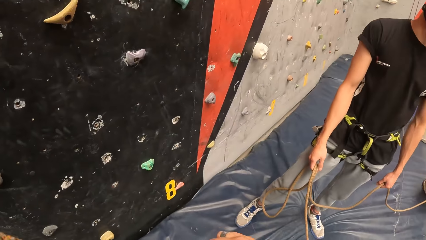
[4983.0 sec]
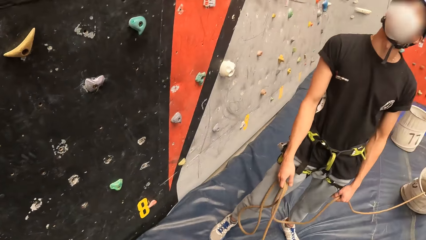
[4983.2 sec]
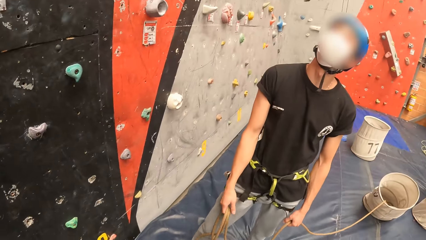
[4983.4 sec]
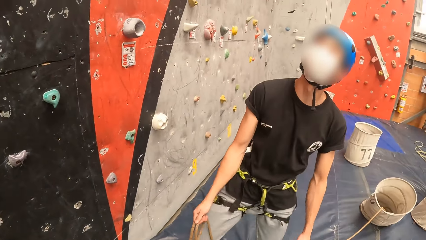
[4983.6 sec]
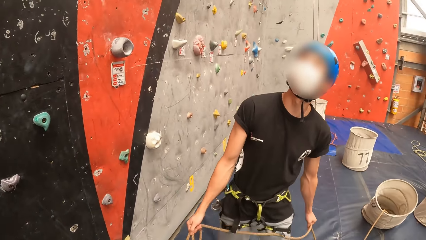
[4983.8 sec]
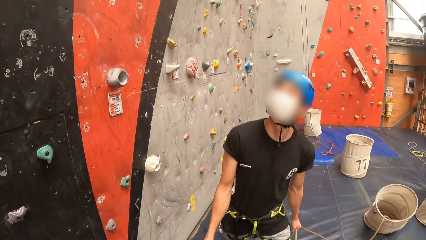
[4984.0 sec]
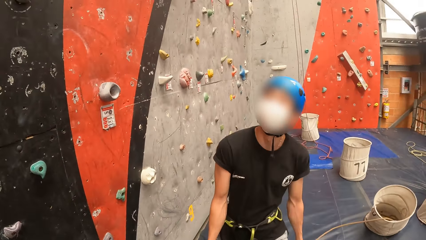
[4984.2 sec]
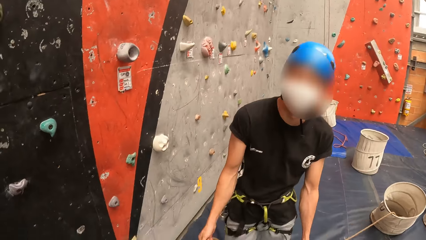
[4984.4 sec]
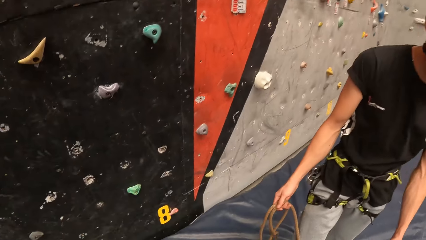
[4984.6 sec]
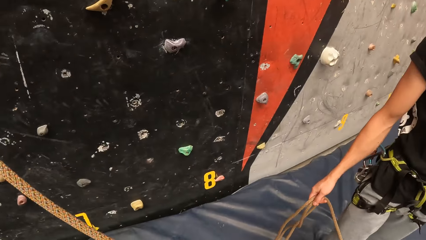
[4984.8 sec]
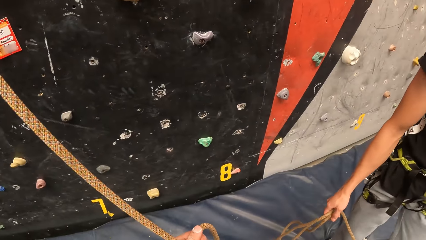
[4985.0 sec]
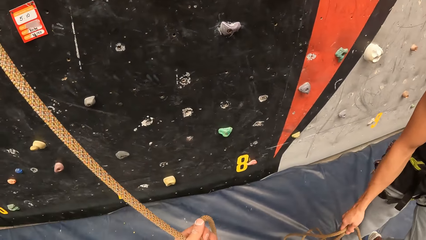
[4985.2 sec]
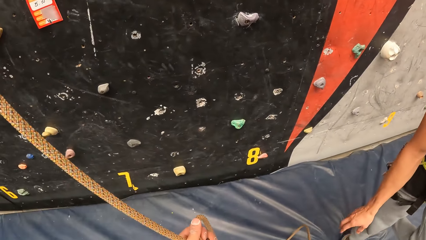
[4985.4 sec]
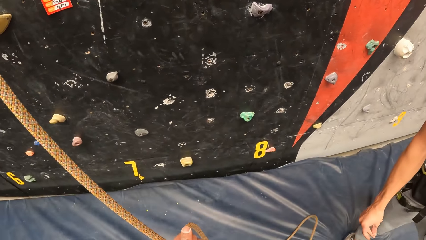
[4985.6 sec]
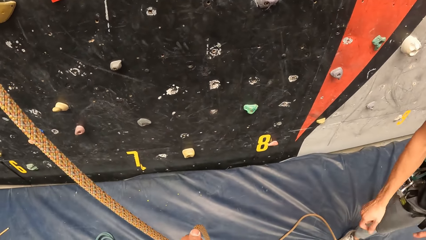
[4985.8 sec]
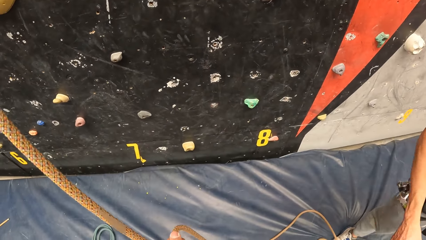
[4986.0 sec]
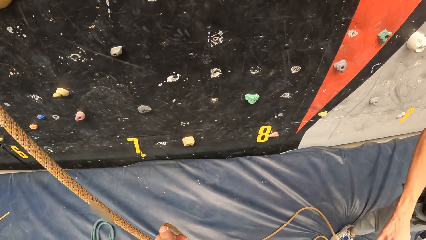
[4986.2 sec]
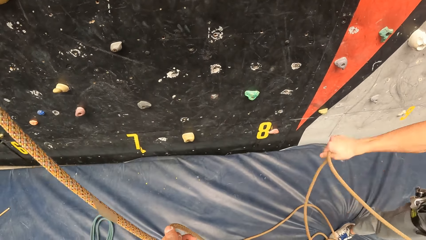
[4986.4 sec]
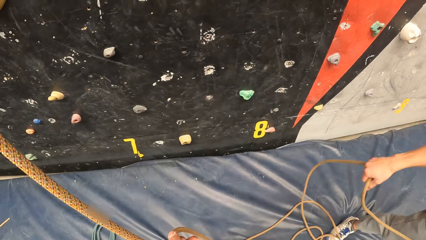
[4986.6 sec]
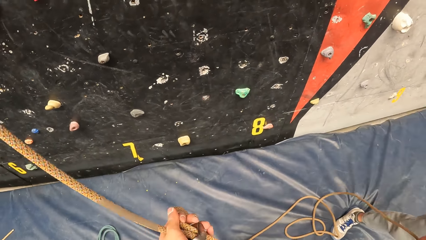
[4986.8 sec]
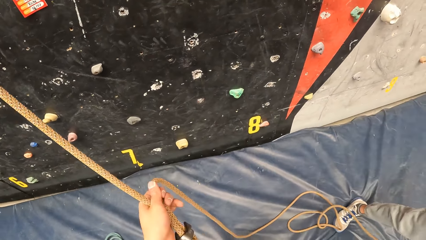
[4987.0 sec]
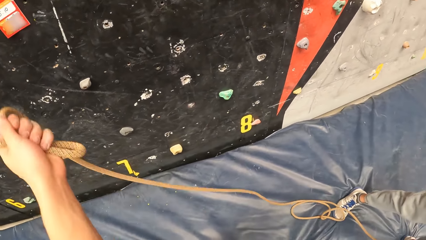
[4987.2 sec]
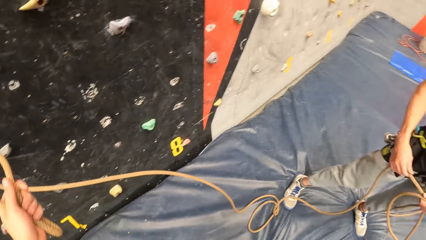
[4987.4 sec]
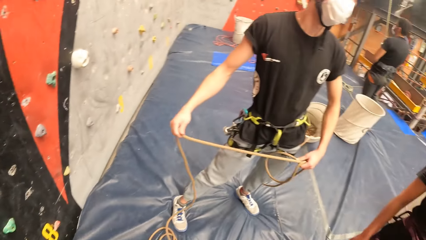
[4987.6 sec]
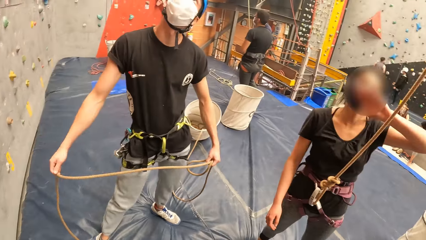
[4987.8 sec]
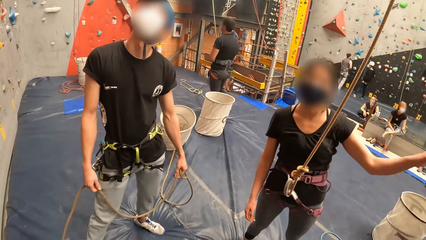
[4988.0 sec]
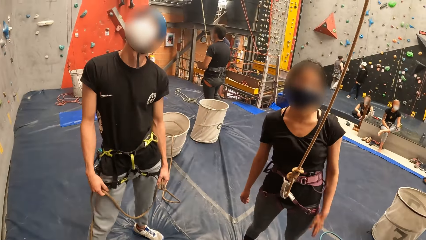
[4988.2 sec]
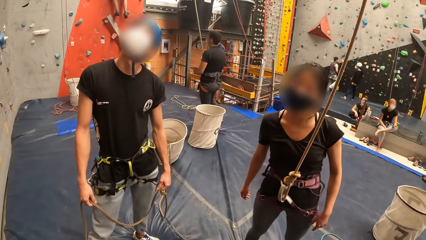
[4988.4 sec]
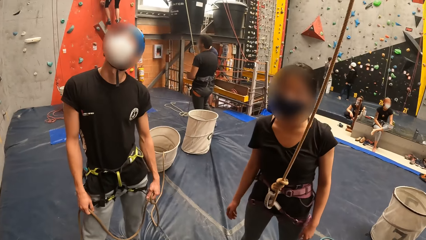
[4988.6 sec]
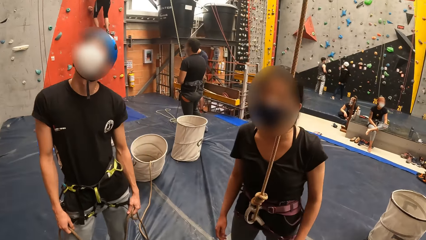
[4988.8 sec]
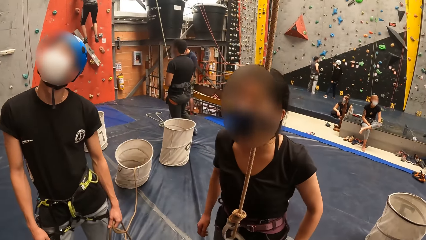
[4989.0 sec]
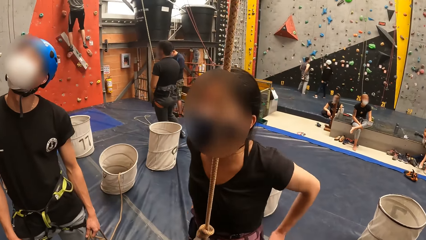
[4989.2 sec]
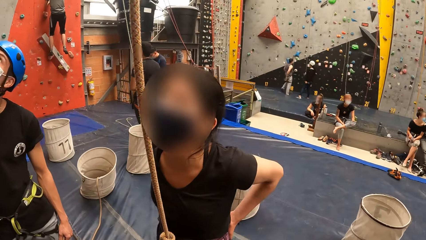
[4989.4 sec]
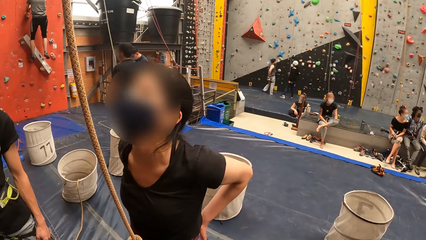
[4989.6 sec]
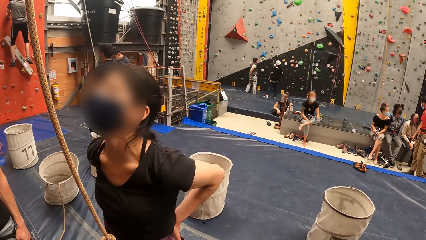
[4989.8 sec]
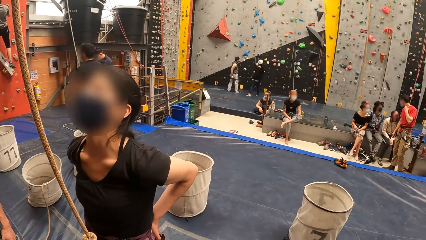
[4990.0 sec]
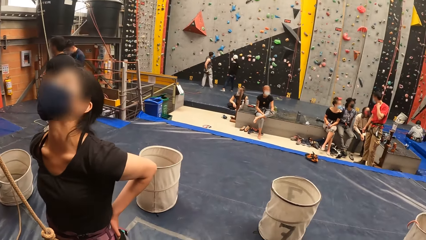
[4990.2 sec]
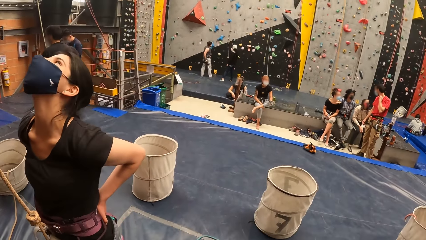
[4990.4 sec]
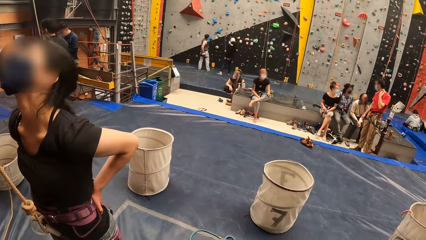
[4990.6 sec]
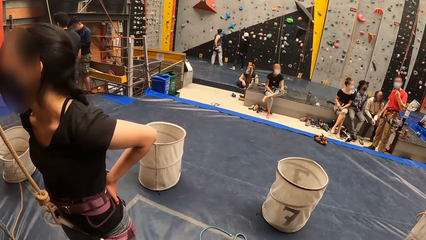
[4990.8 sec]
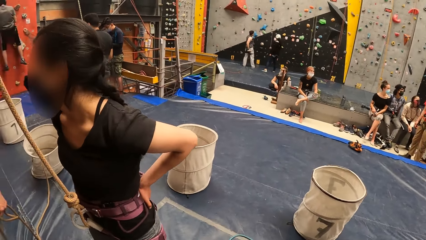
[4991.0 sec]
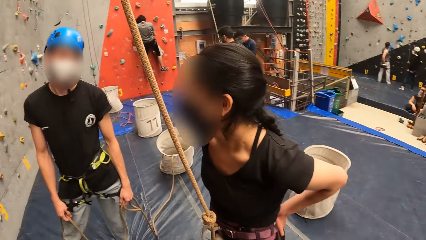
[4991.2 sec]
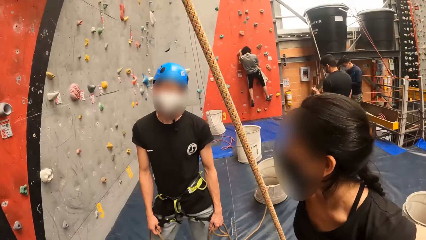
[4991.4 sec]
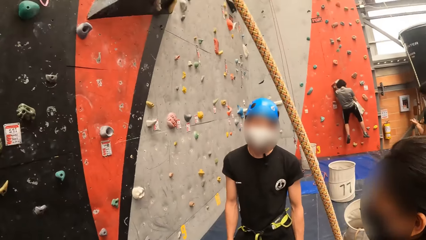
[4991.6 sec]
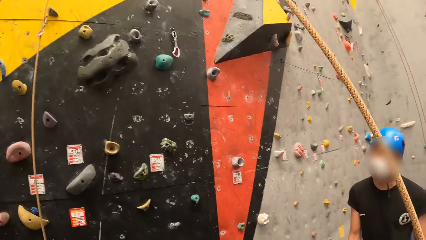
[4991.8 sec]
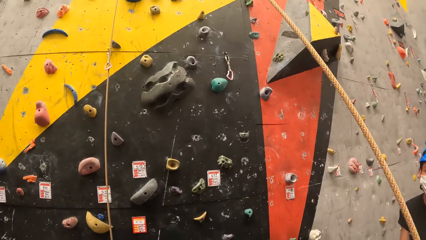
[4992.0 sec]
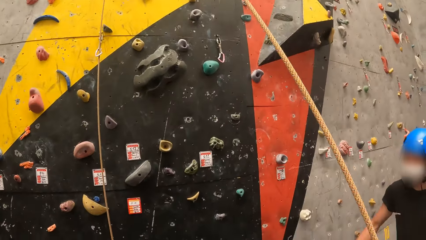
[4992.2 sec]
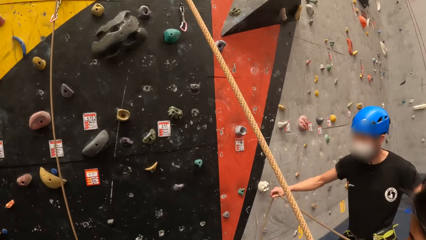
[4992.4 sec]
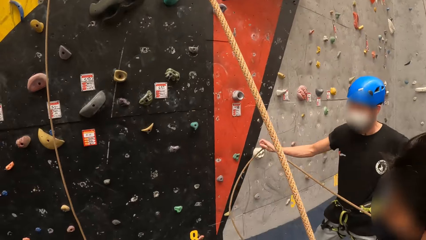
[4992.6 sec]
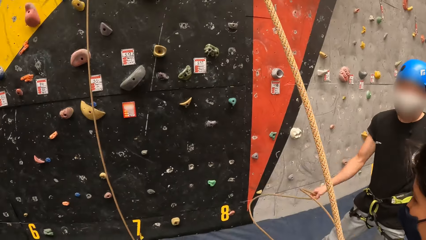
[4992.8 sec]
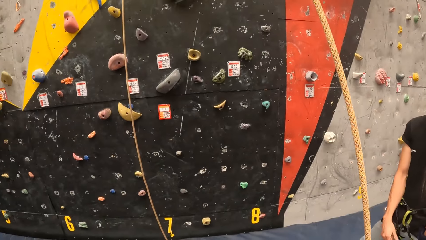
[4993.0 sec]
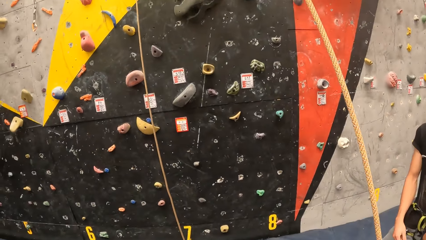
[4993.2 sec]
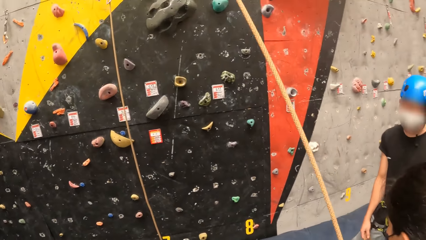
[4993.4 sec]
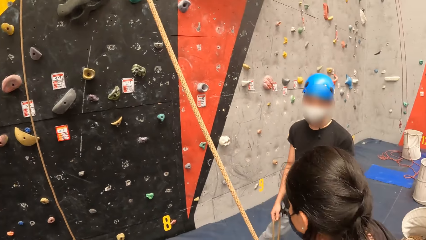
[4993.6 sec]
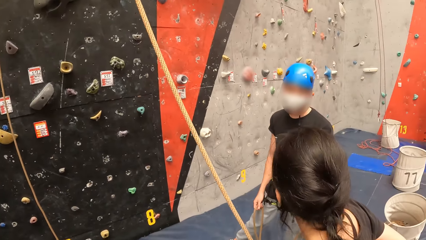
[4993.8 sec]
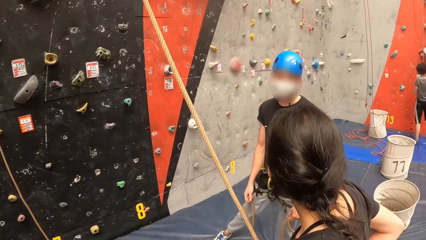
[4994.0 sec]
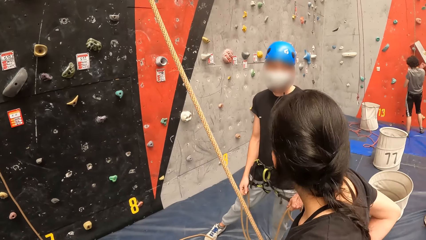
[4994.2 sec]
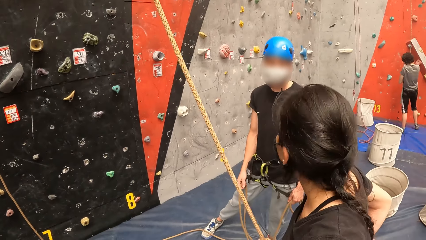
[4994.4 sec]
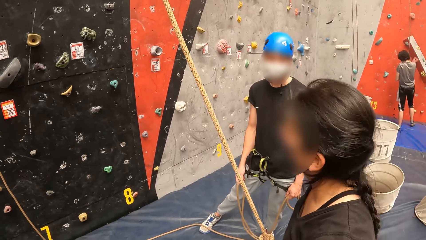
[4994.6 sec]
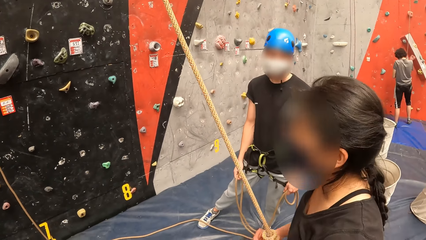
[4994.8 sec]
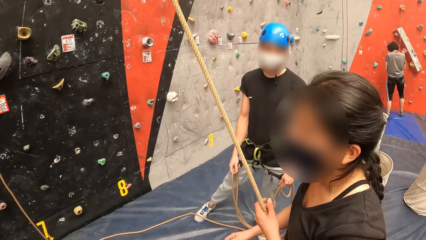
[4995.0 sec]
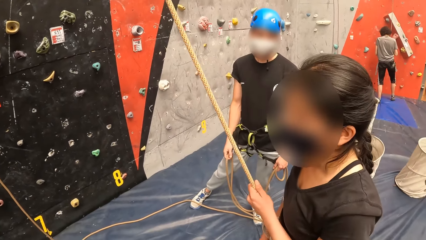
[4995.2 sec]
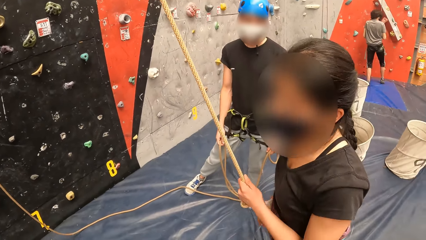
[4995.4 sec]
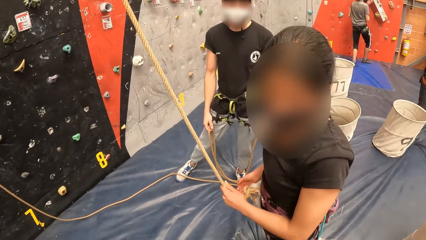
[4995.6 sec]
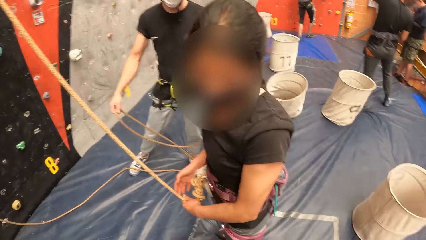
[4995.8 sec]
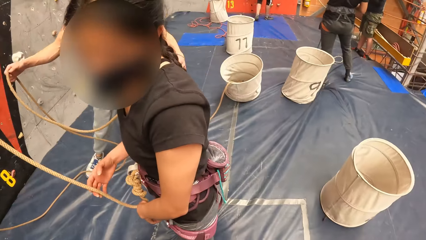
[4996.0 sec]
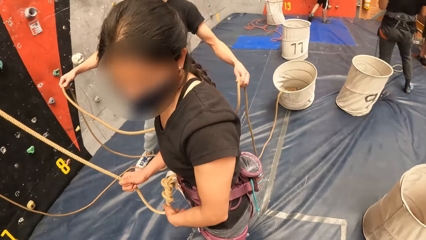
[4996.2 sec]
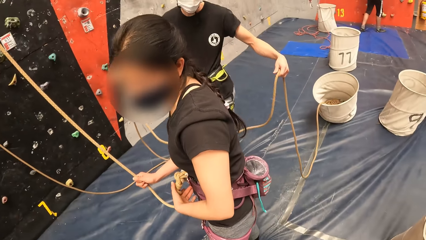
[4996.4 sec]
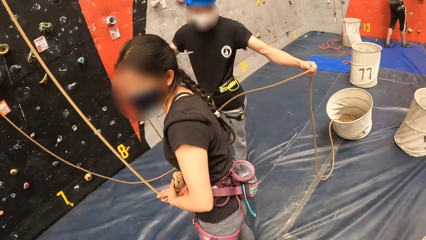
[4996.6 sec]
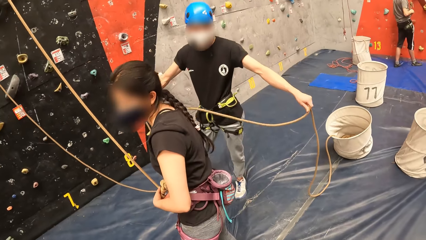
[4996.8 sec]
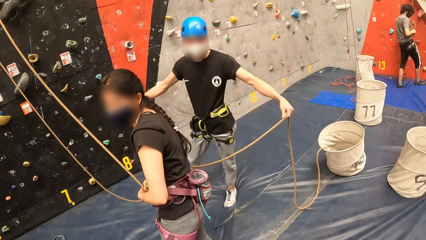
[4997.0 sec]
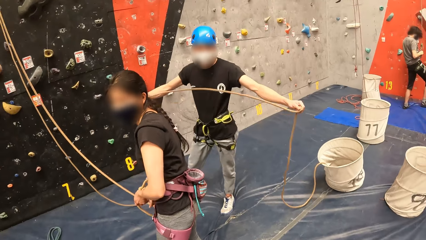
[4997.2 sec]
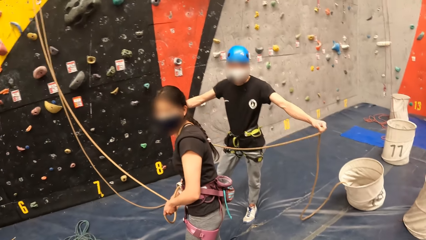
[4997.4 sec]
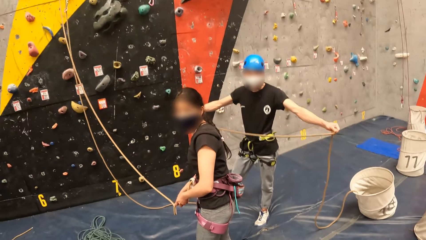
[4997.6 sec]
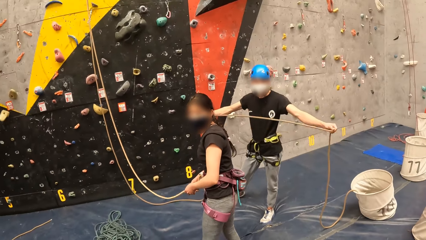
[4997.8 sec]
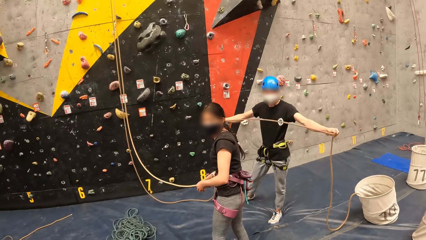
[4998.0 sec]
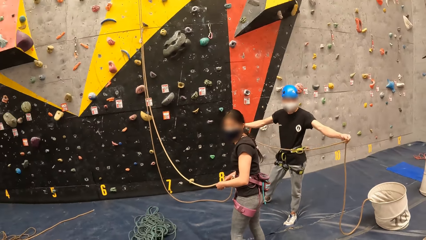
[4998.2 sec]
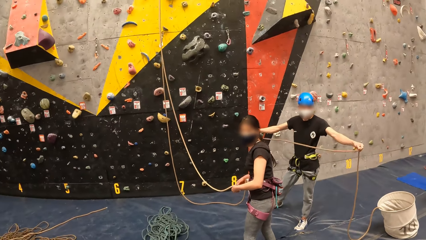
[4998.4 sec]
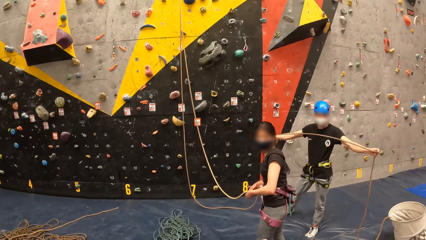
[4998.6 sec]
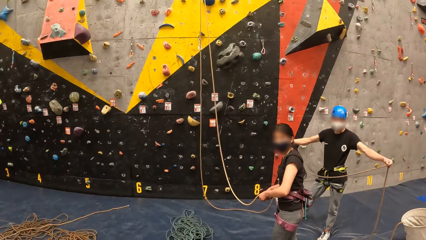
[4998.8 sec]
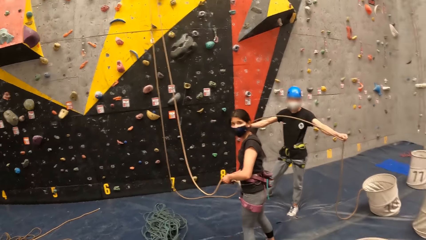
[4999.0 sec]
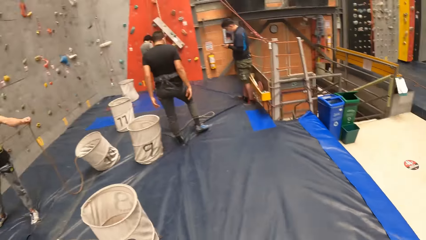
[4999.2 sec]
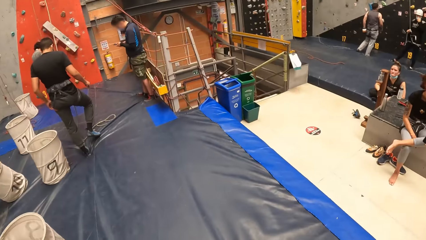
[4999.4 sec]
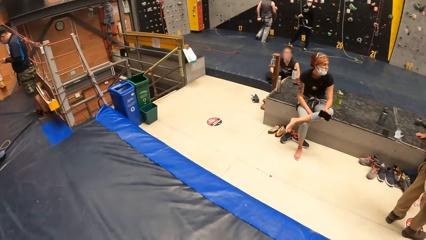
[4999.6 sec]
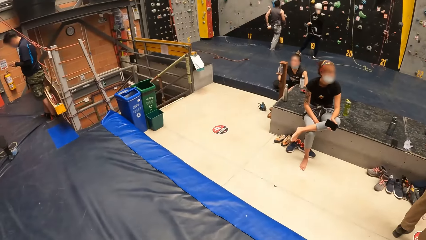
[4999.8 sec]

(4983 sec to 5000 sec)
The camera wearer interacts. They hold the rope. They adjust the rope. They look at a person. They look around the room.
